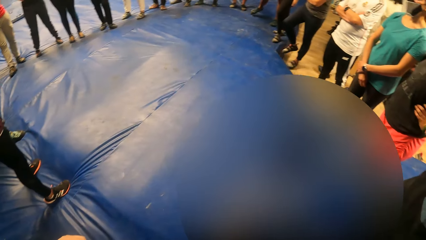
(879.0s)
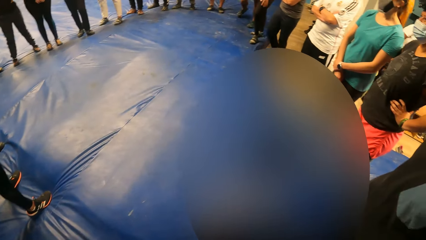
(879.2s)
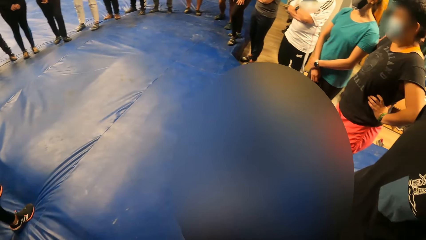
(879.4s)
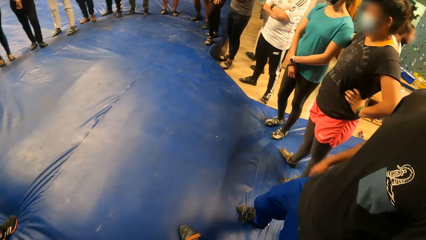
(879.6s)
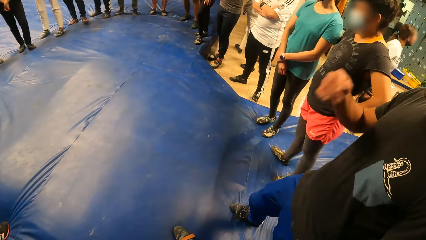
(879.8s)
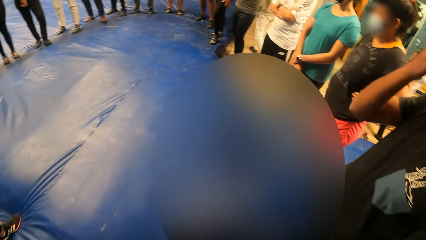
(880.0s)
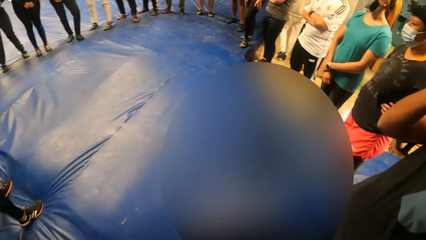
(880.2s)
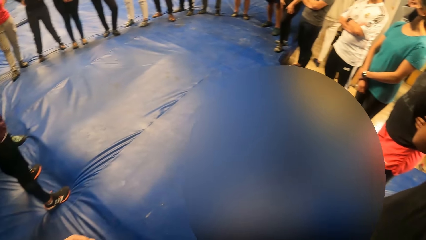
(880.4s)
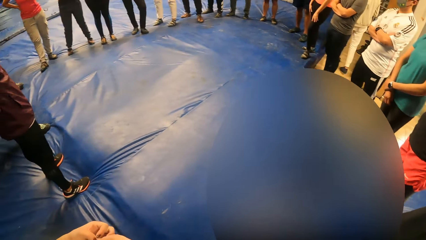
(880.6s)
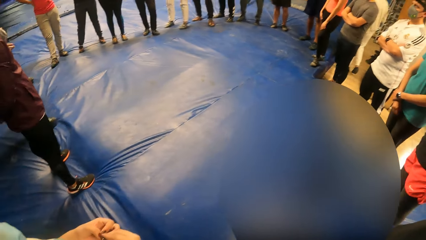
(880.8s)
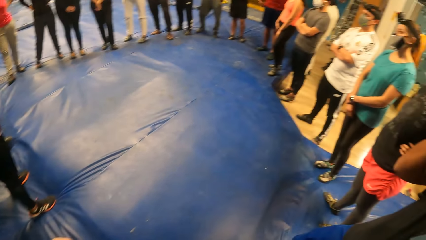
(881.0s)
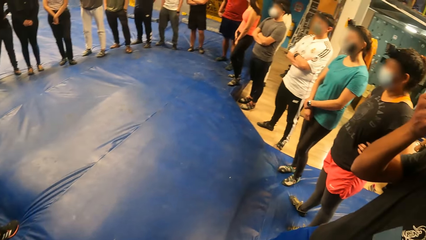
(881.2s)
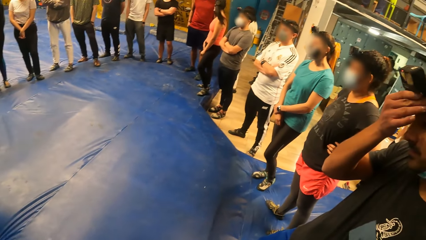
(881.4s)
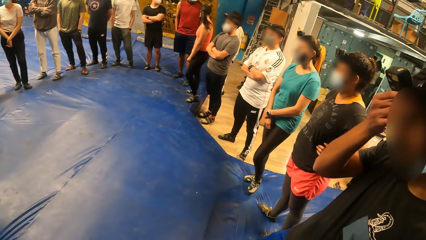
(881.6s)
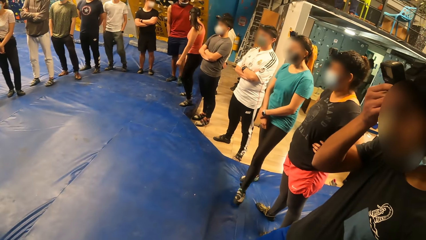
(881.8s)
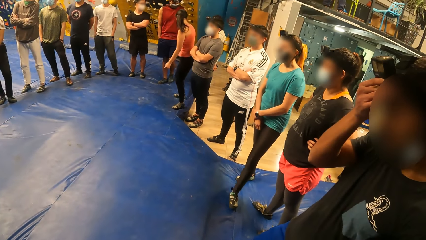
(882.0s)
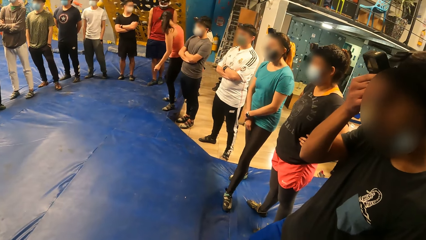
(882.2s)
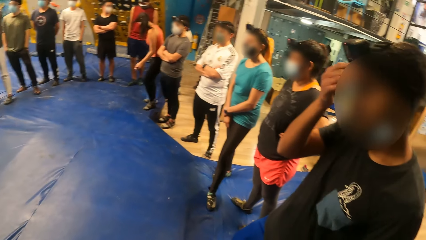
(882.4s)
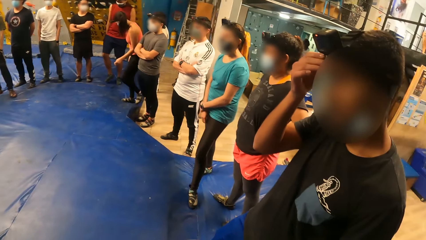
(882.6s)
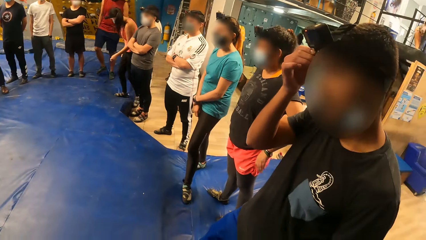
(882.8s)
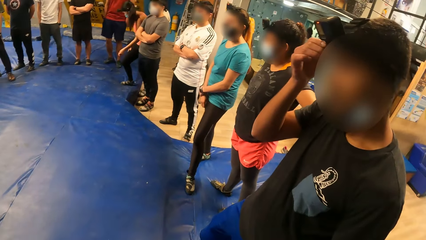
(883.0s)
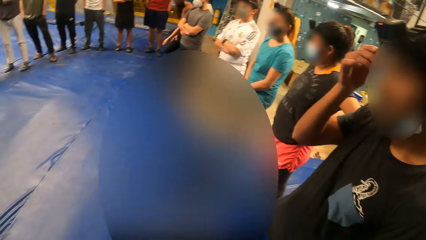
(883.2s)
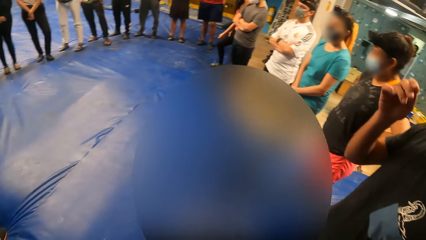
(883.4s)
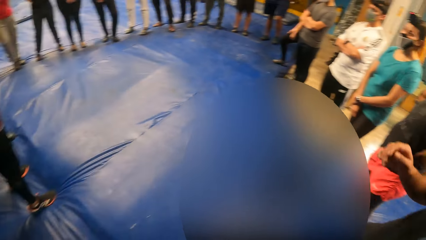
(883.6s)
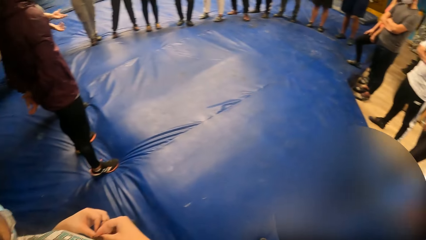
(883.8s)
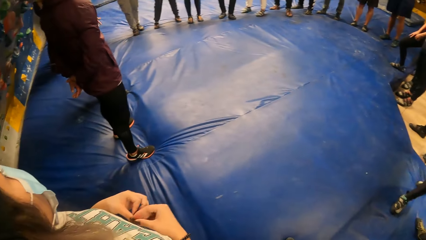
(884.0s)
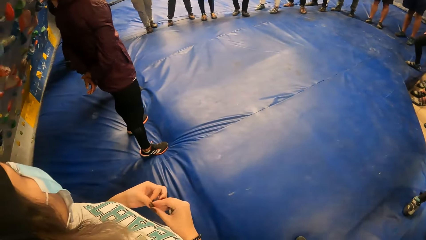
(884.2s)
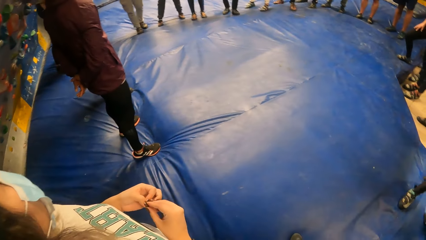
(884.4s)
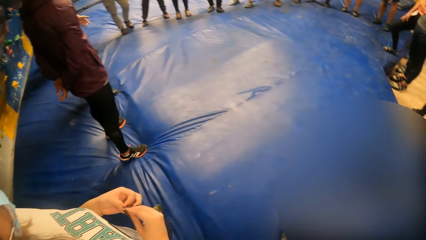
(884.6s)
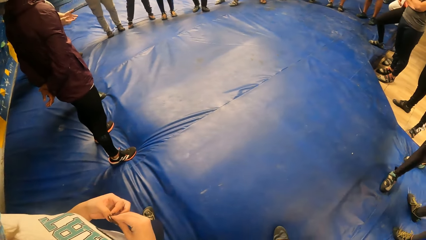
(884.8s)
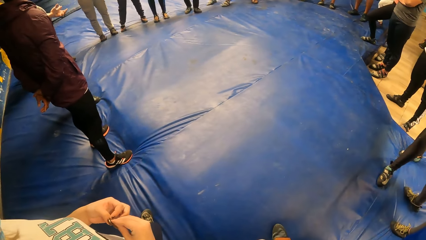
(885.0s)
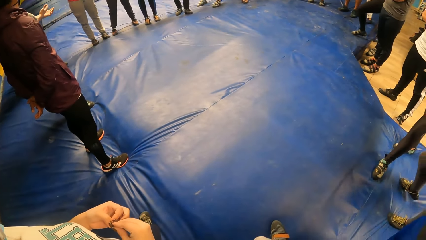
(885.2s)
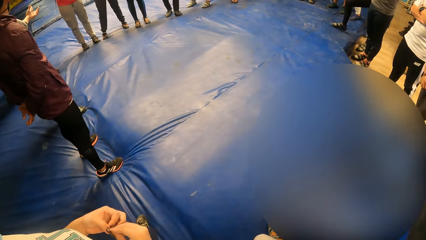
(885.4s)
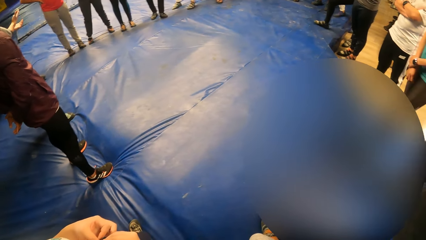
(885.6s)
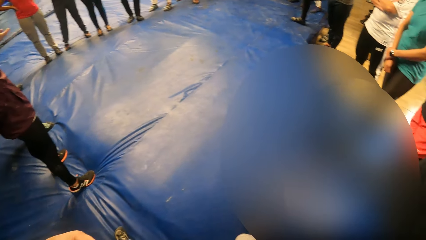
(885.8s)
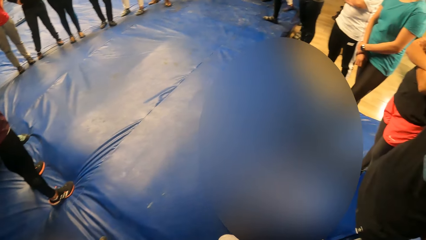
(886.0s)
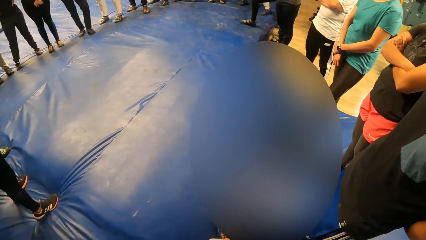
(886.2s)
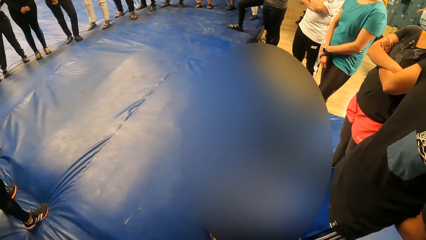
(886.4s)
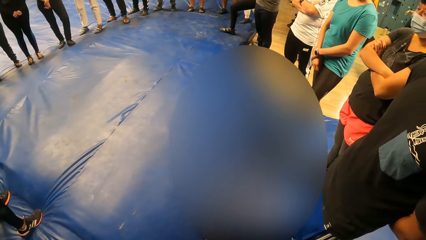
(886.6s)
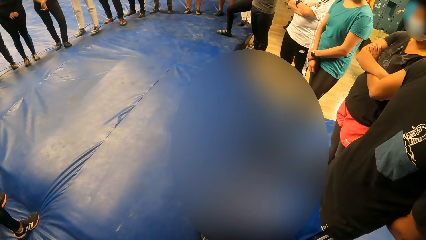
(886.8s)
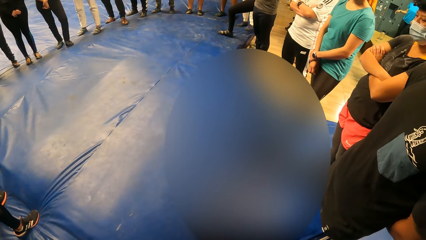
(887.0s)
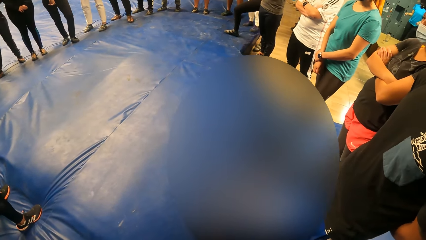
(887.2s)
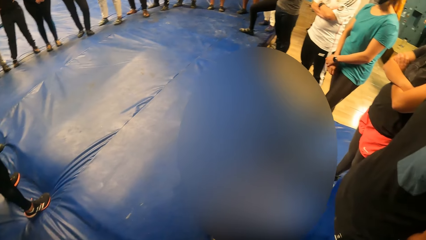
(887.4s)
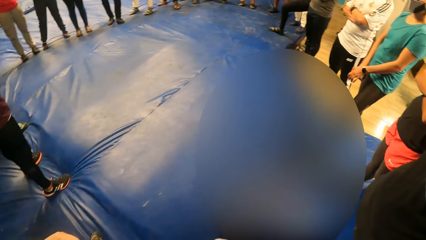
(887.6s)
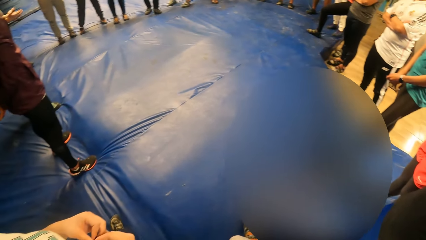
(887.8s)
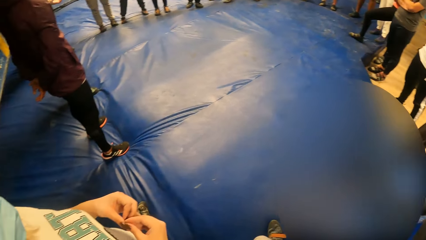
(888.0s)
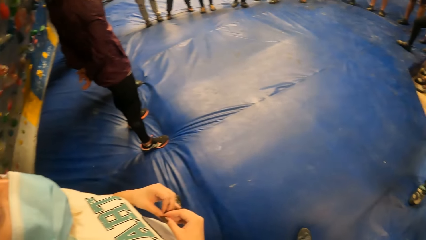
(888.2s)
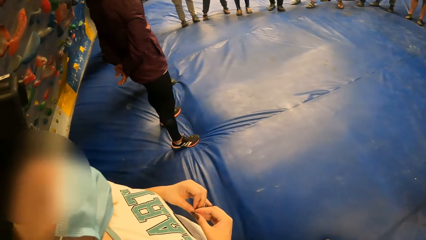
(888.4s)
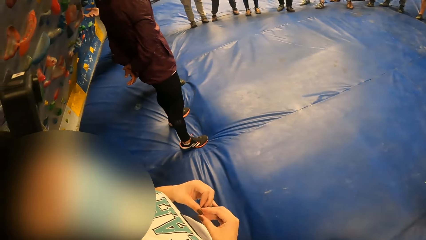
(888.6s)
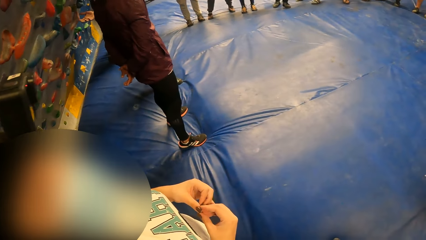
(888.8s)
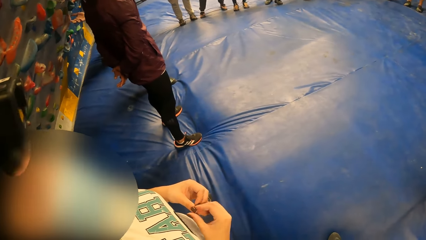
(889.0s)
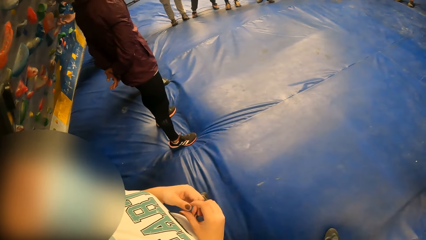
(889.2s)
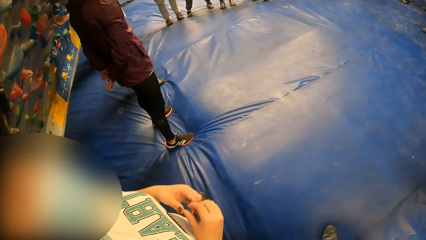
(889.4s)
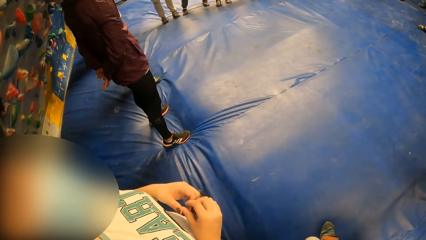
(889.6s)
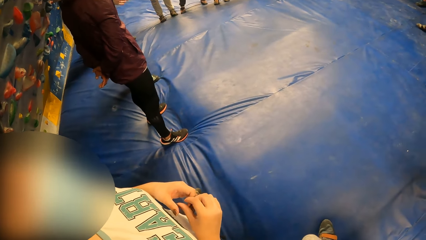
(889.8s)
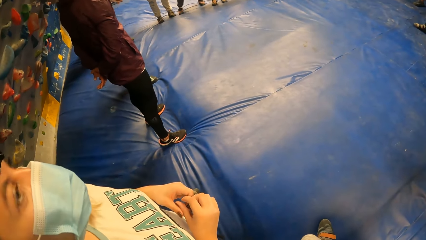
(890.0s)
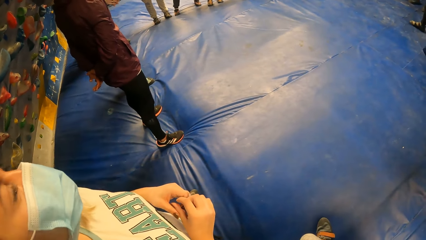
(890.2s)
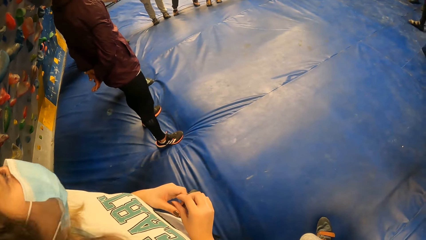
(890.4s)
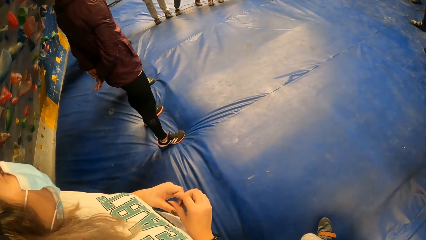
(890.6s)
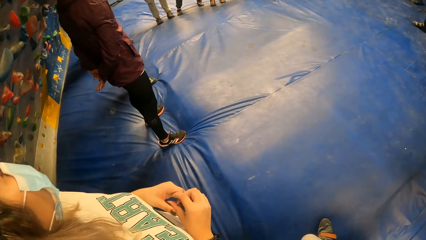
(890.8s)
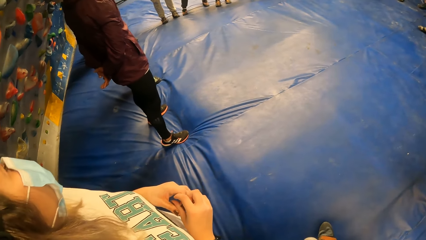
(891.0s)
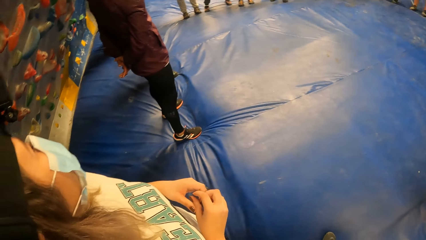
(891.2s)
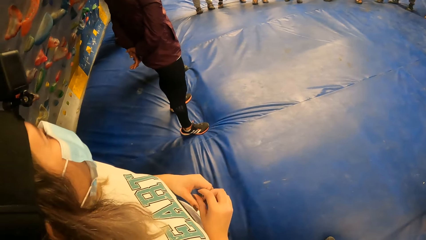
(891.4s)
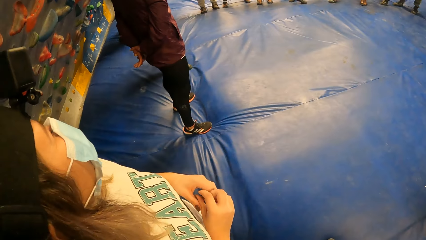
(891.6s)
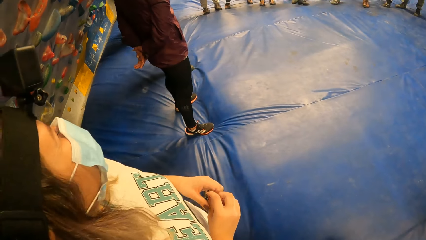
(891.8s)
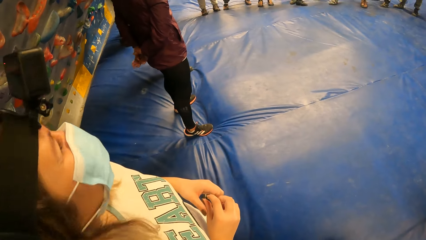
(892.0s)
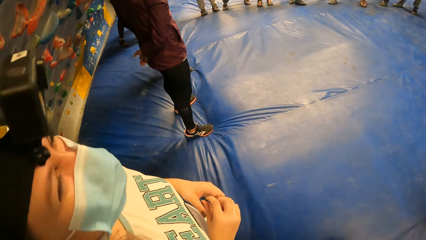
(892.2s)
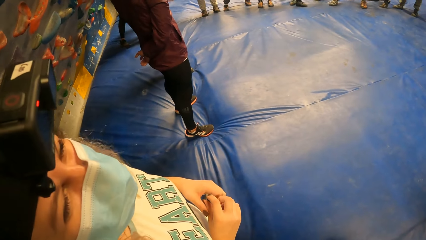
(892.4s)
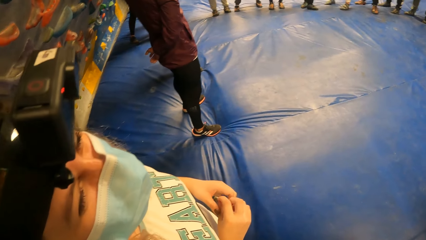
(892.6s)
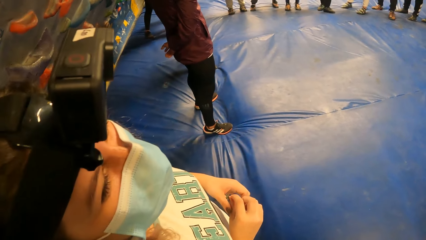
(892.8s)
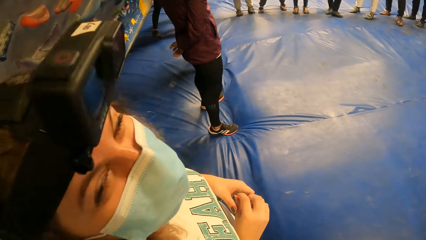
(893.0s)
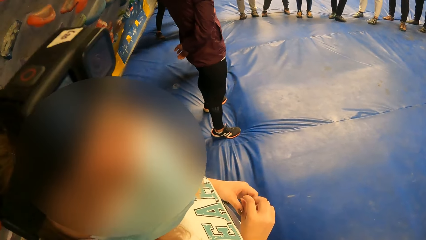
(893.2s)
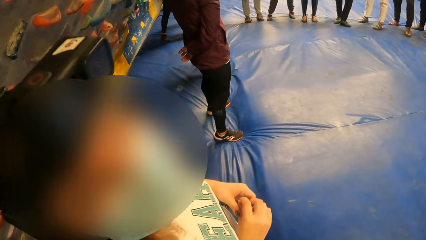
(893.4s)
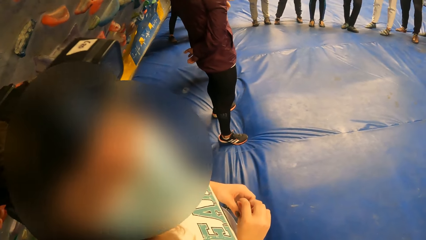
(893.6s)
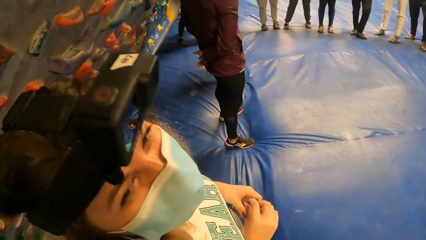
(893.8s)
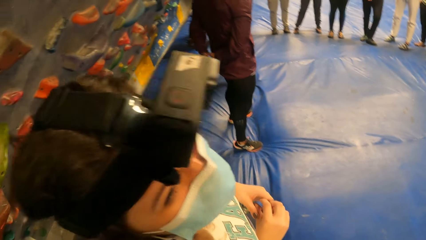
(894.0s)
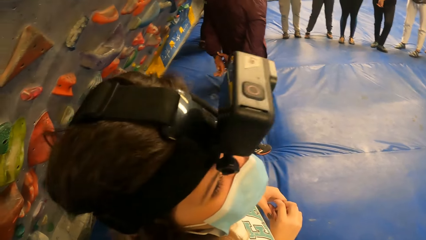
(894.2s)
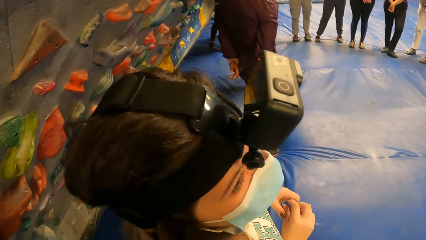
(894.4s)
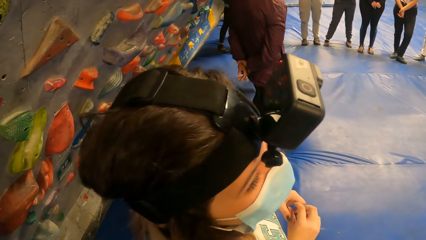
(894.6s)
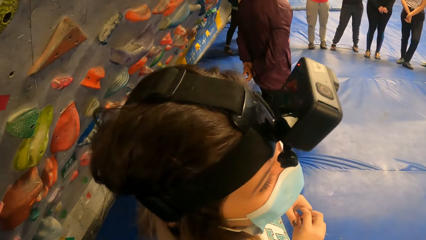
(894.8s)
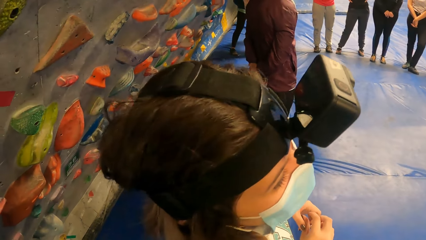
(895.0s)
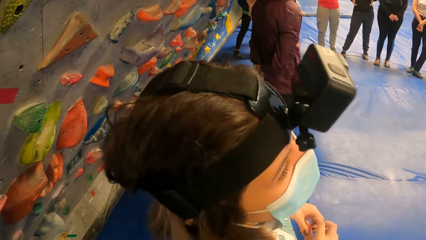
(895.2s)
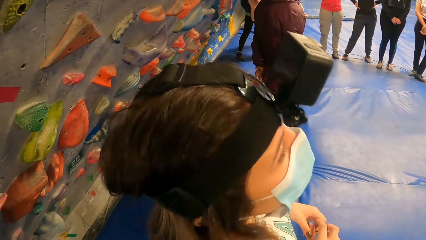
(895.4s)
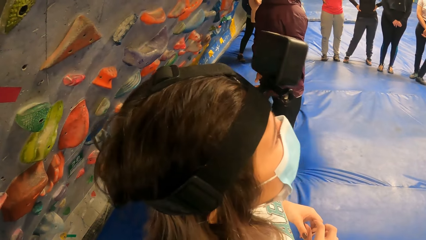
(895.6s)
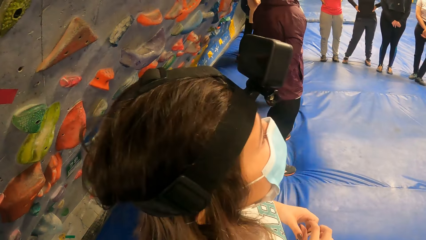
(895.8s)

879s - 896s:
A person rubs the face and plays with the fingers. Another person demonstrates with the hands. The camera wearer looks around. They talk to a third person.
